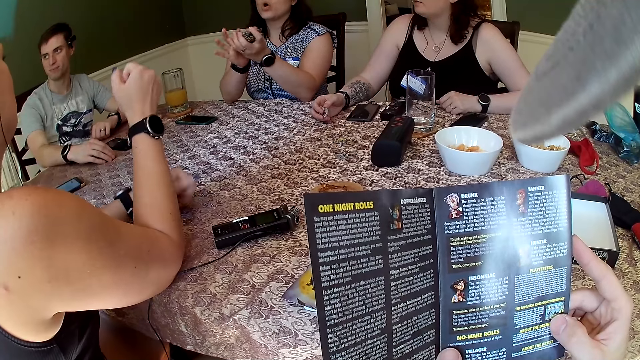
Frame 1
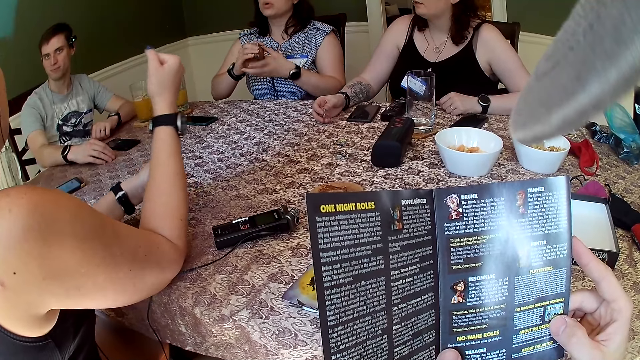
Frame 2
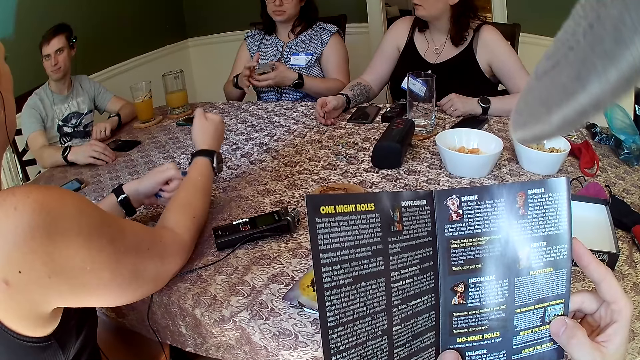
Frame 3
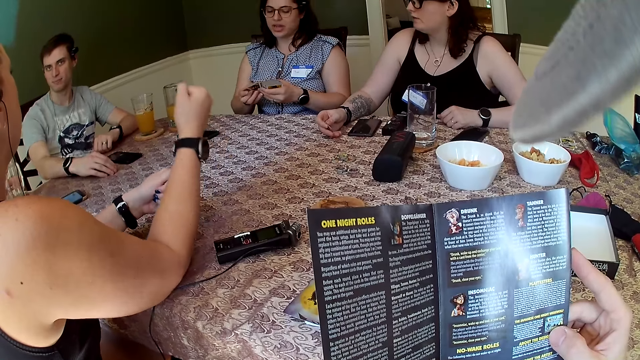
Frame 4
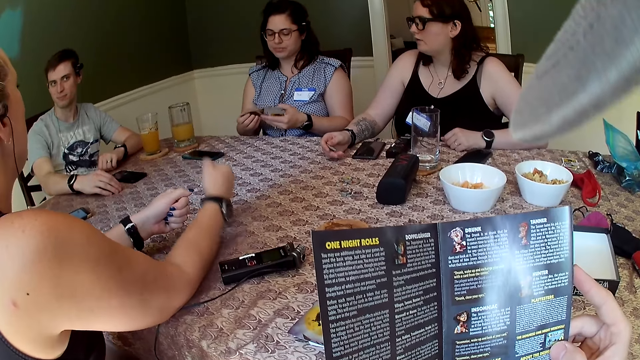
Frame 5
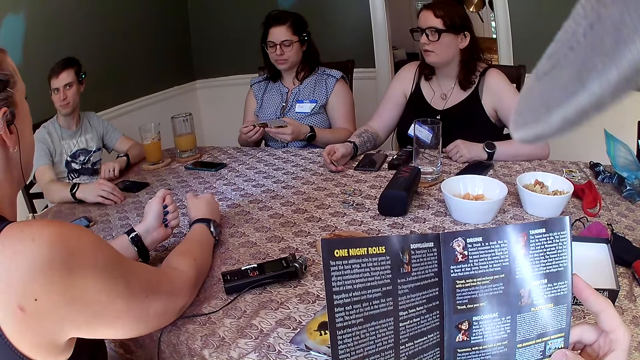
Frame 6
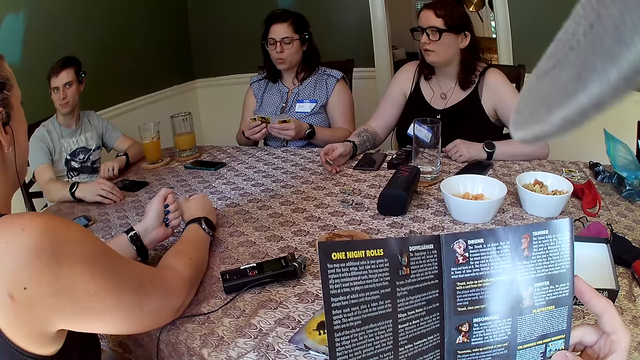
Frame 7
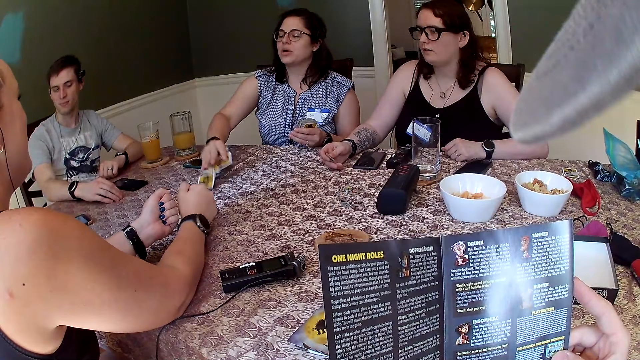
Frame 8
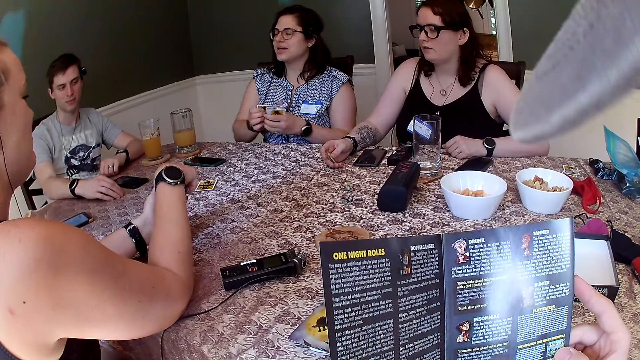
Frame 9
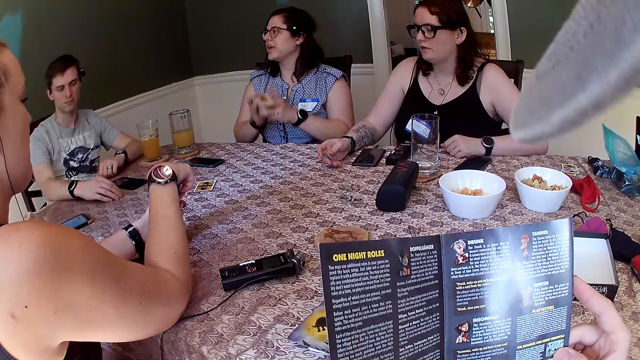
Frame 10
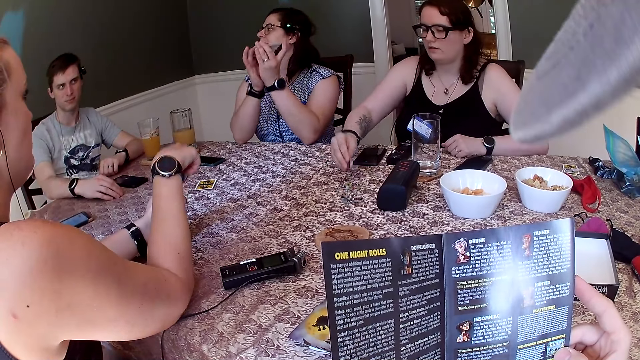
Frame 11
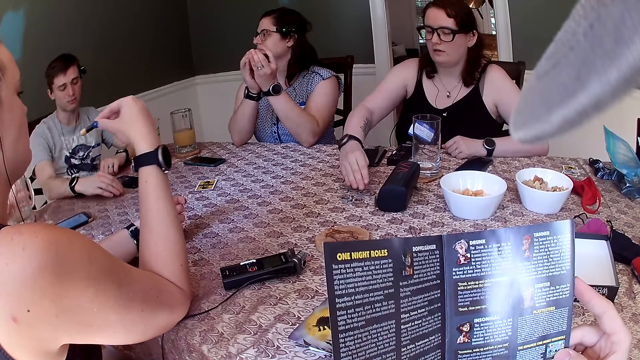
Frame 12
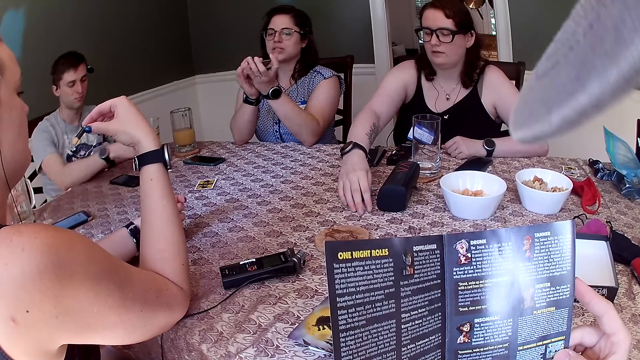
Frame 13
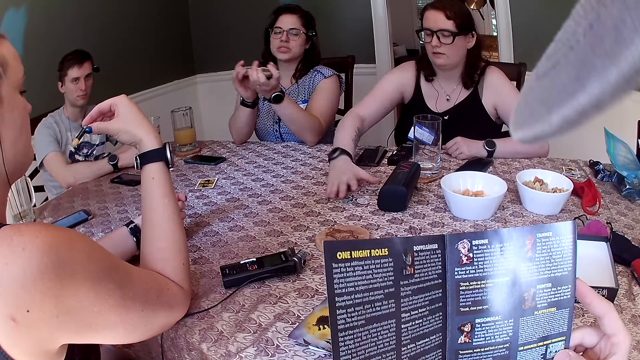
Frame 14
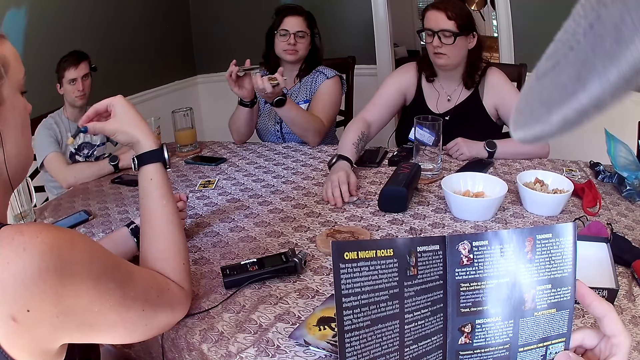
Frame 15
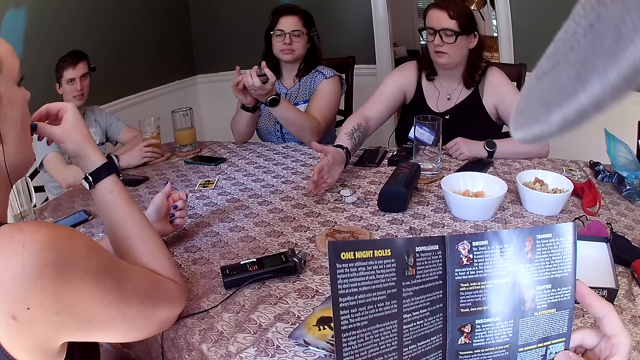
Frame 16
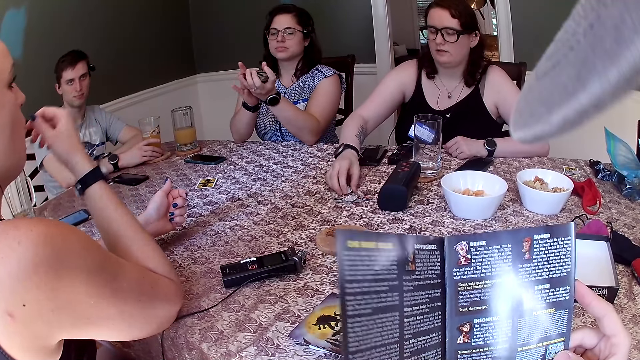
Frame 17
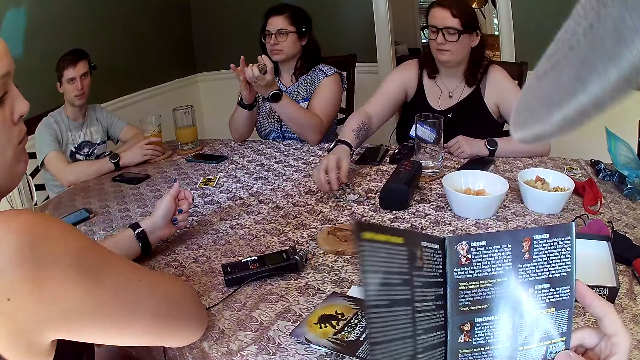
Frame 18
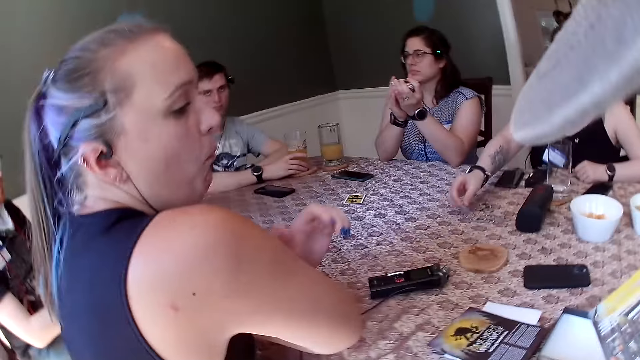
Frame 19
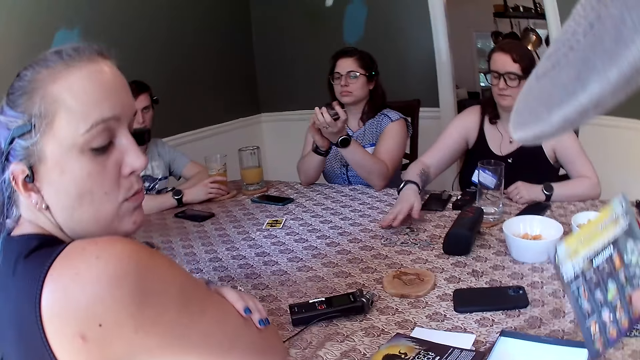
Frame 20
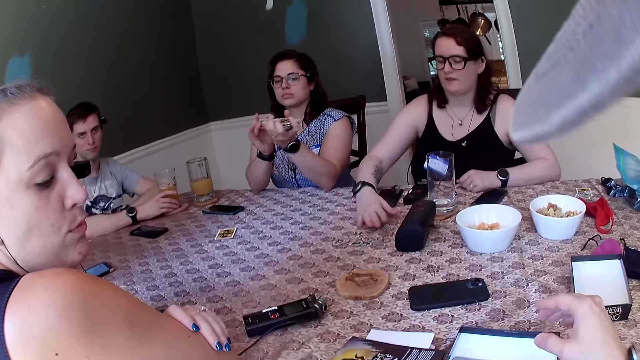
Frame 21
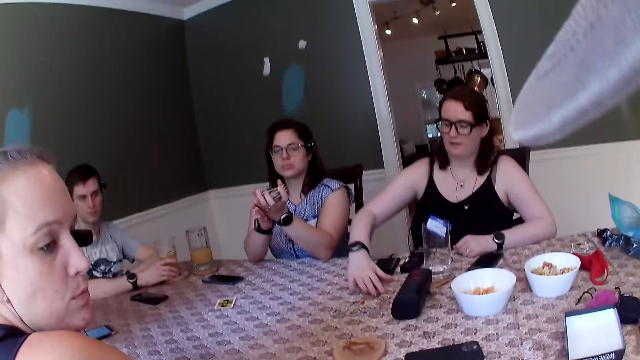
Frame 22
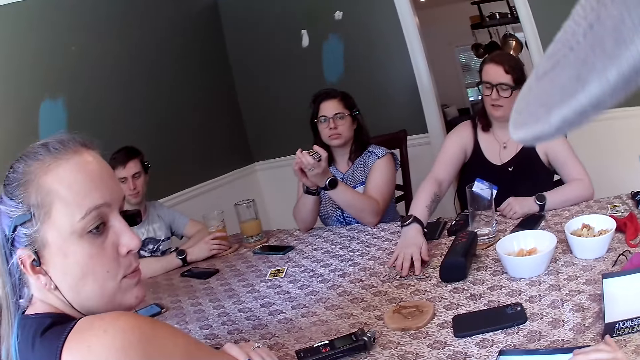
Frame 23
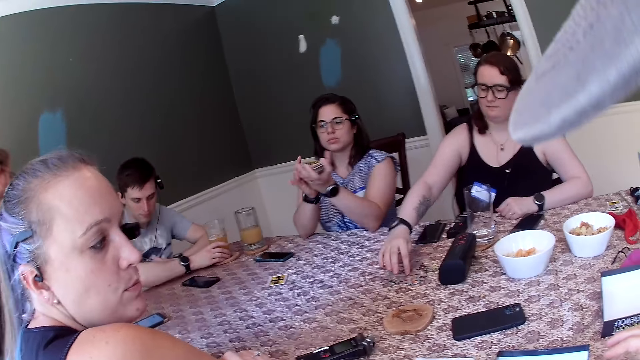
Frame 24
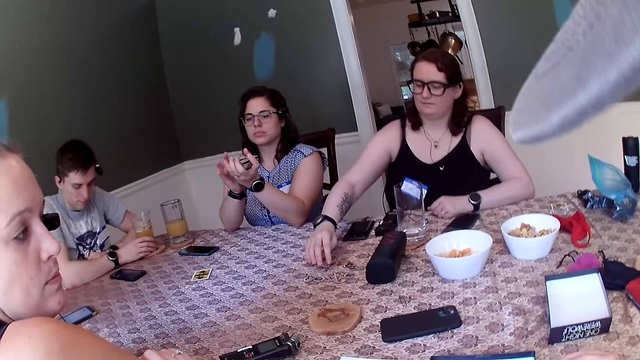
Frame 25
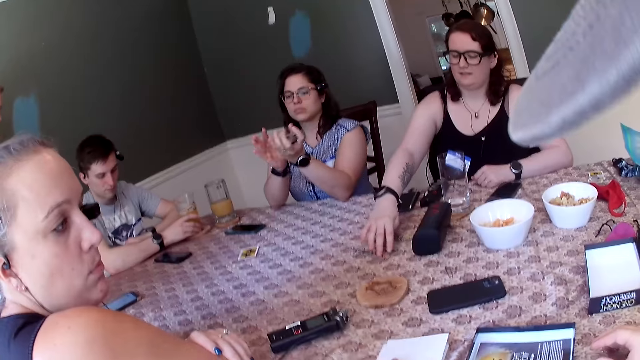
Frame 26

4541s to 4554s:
A woman bangs her right hand on the table. Another woman places a card in her right hand on the table and shuffles a deck of cards with both hands. The first woman picks a jelly from her left hand with her right hand. A third woman places a coin in her right hand on the table. A man holds a cup of juice with his right hand. The third woman gathers a set of coins on the table with her right hand. The first woman eats the jelly in her right hand. The third woman picks a coin from the table with her right hand, places the coin in her right hand on the table, flips a coin on the table with her right hand, and gathers a set of coins on the table with her right hand. The camera wearer folds a paper. He drops the piece of paper in his right hand in the box of card game.

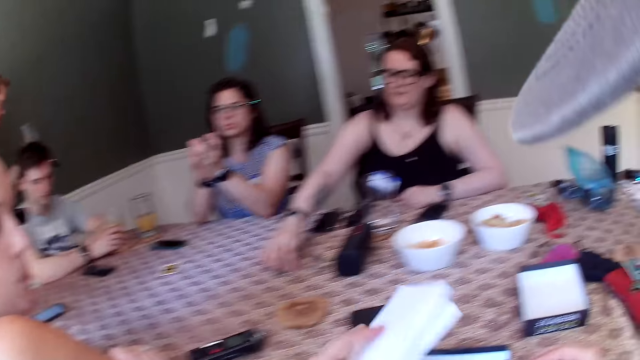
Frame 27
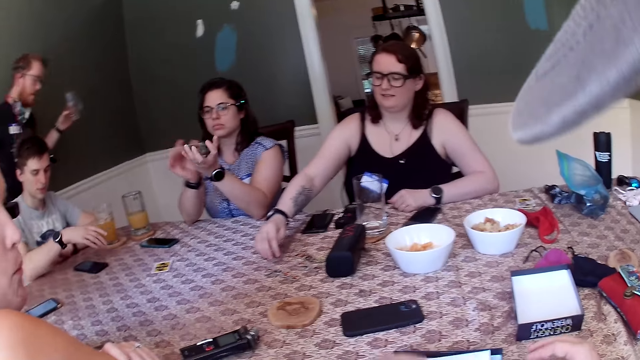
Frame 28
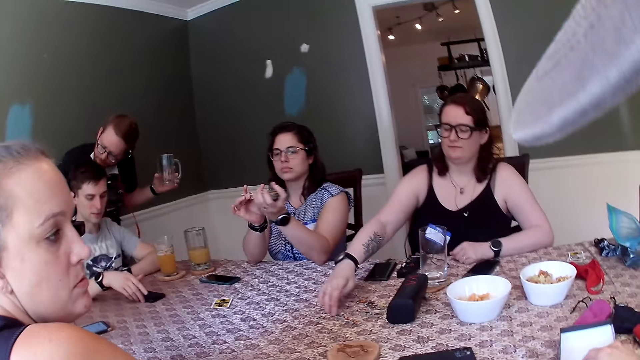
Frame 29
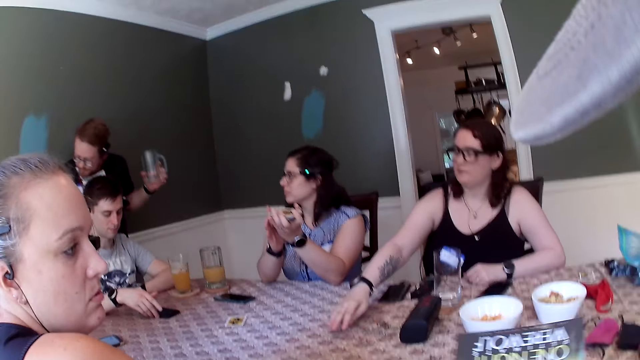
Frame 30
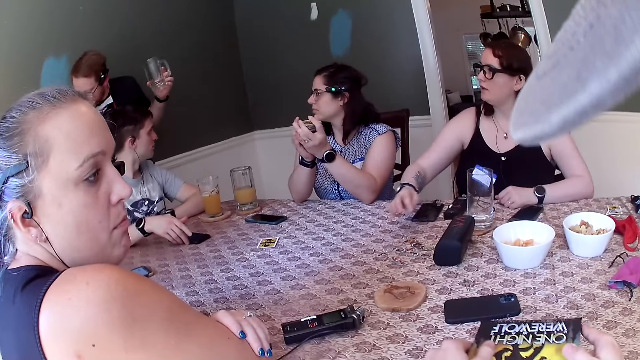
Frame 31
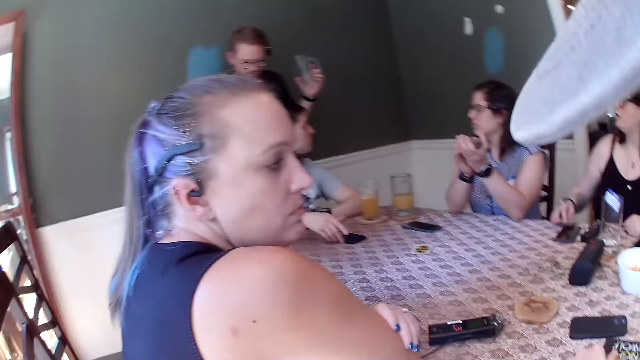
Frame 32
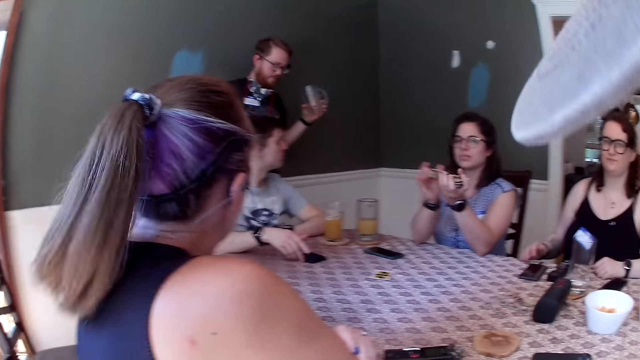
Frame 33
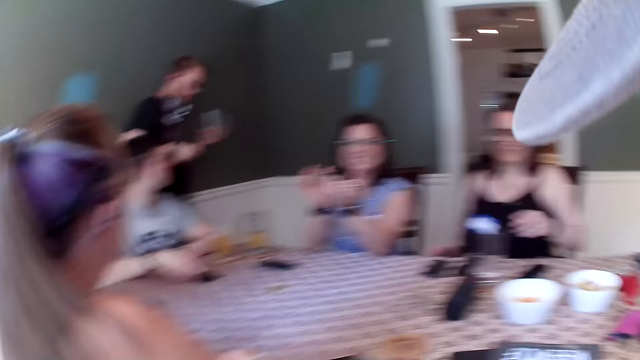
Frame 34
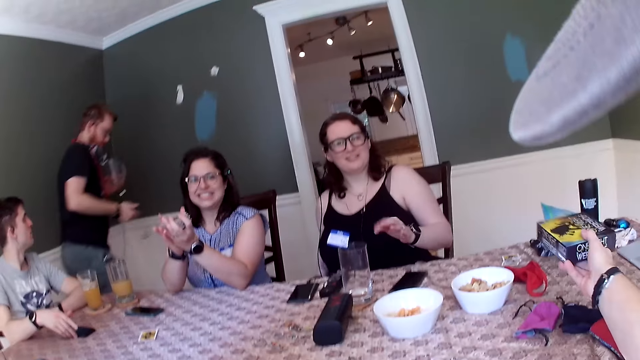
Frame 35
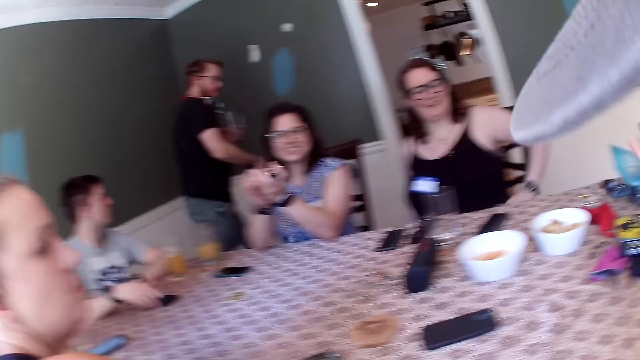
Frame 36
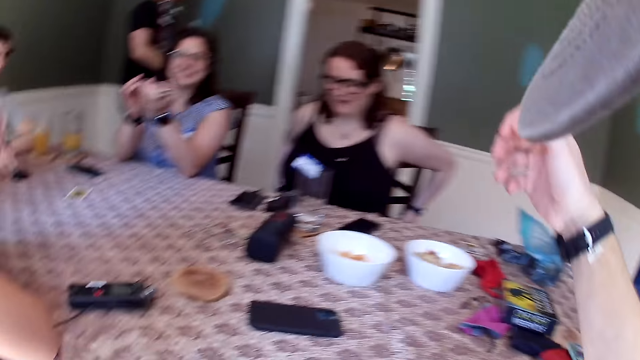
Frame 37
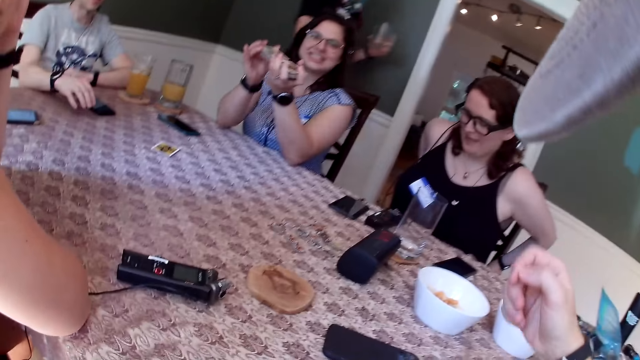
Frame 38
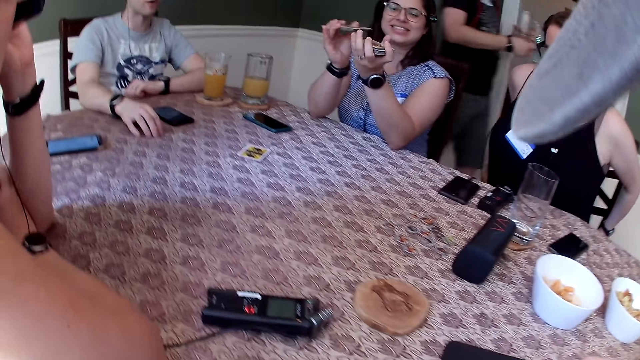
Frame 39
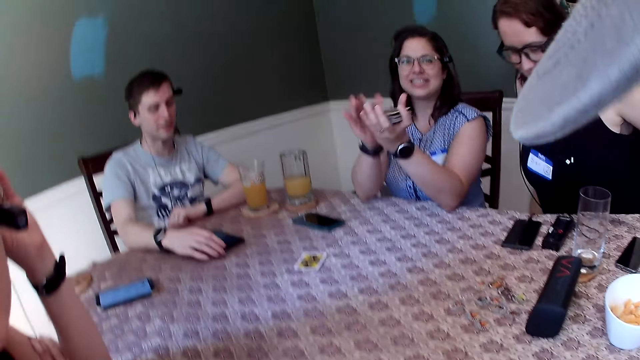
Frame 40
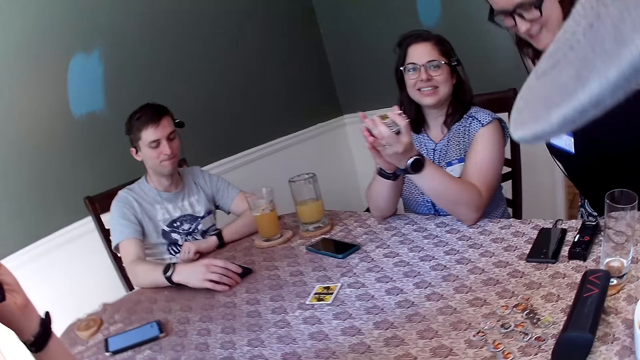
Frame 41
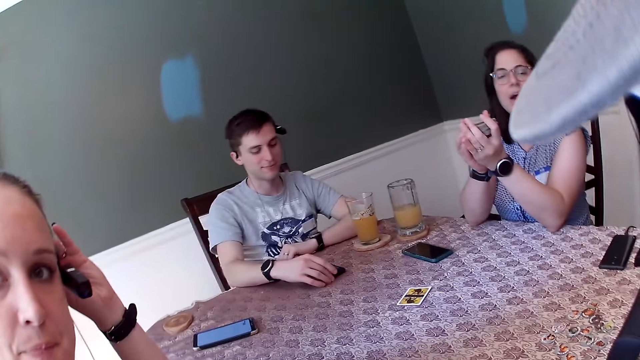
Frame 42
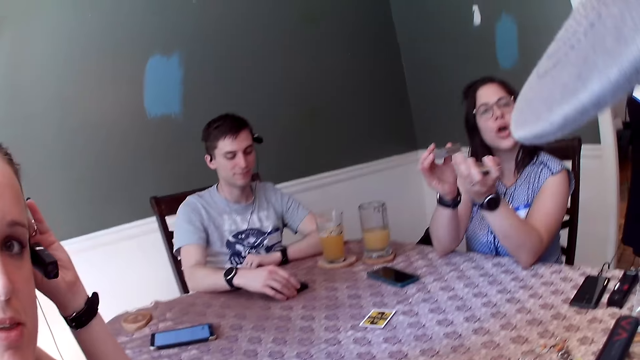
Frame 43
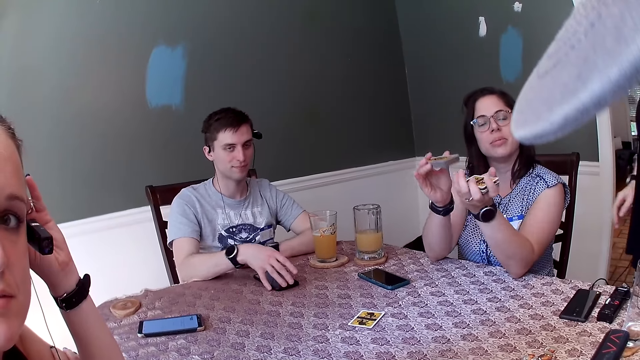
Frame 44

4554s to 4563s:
A man walks to a kitchen with a cup in his left hand. Another man operates the phone on the table with his right hand. The camera wearer picks the box of card game from the table with his right hand. He arranges the box of card game with both hands on the table. He picks the box of card game from the table with his right hand. He places the box of card game in his right hand on the table. He talks to a person. The other man operates the phone on the table with his right hand.
